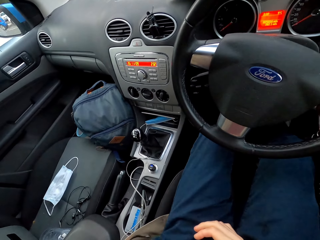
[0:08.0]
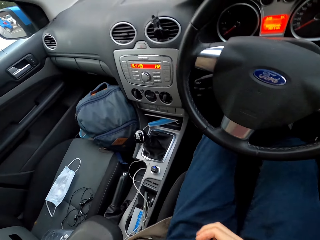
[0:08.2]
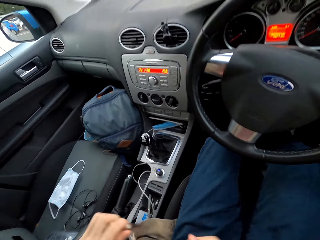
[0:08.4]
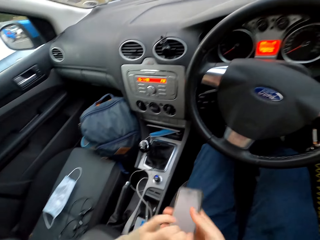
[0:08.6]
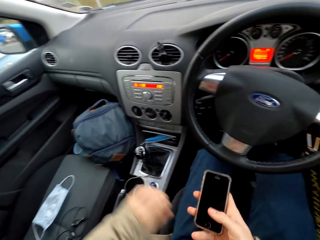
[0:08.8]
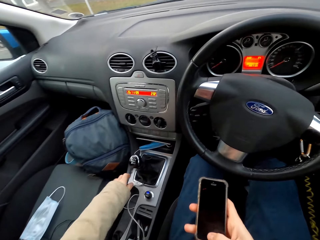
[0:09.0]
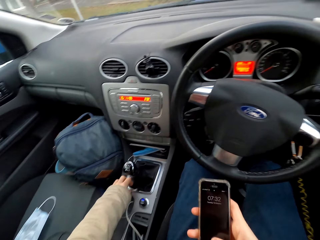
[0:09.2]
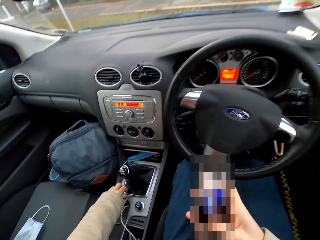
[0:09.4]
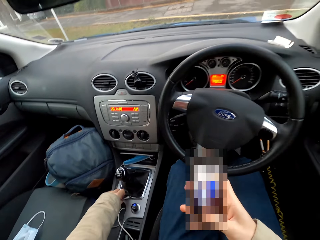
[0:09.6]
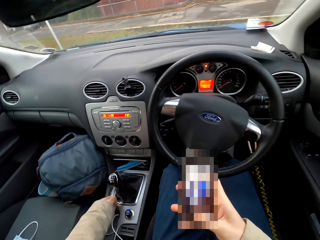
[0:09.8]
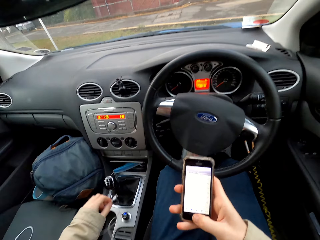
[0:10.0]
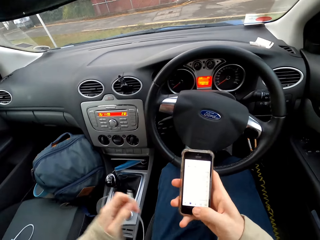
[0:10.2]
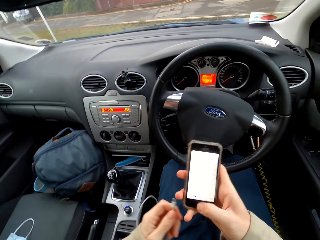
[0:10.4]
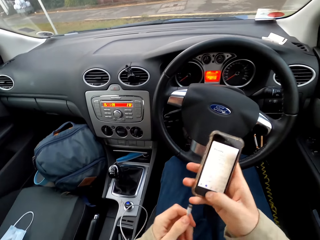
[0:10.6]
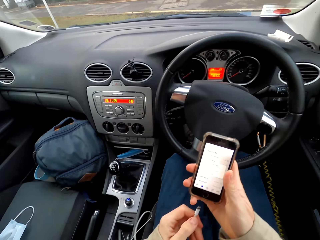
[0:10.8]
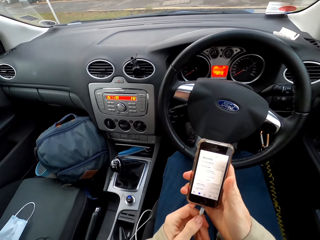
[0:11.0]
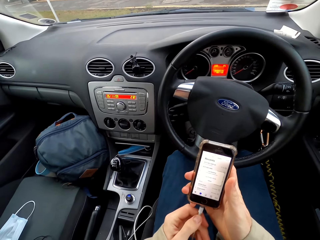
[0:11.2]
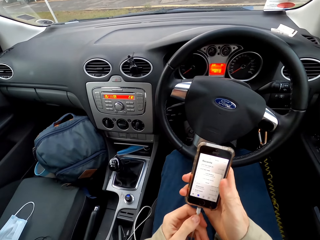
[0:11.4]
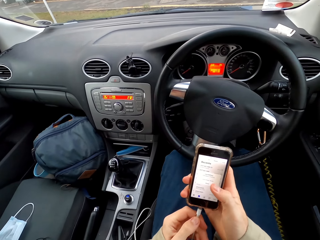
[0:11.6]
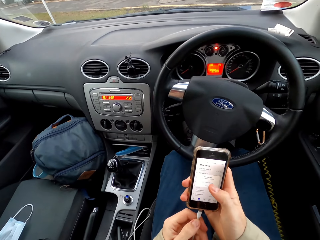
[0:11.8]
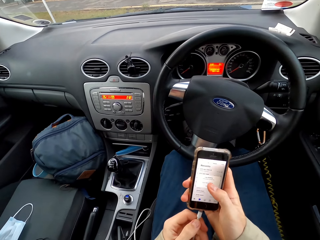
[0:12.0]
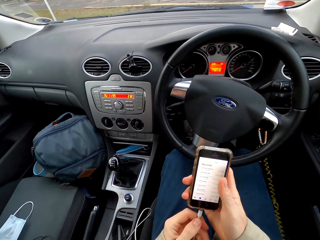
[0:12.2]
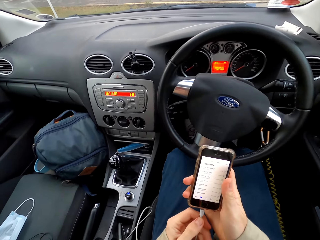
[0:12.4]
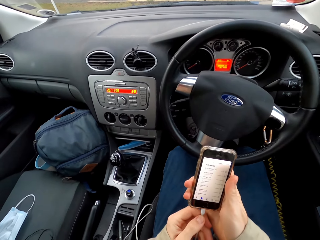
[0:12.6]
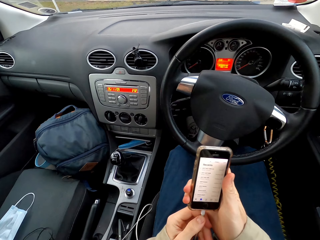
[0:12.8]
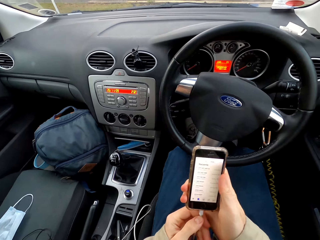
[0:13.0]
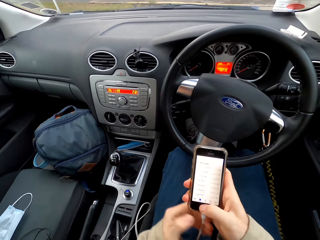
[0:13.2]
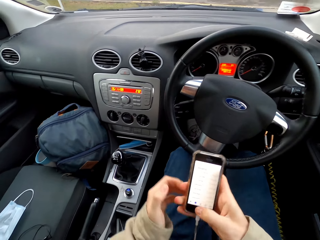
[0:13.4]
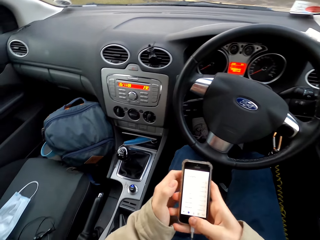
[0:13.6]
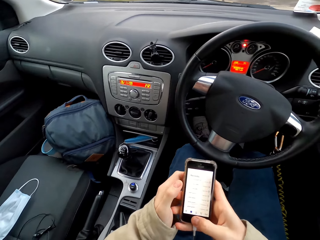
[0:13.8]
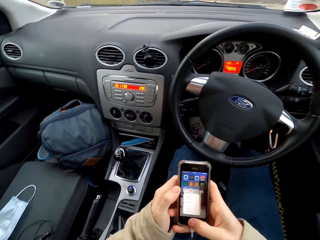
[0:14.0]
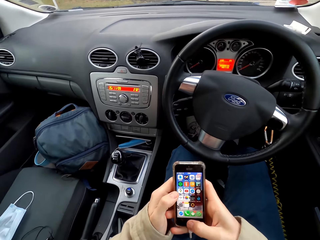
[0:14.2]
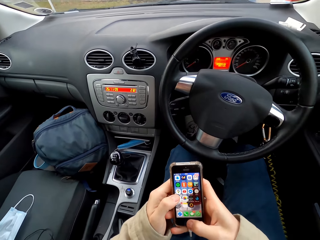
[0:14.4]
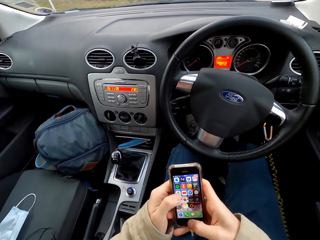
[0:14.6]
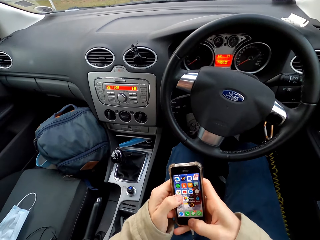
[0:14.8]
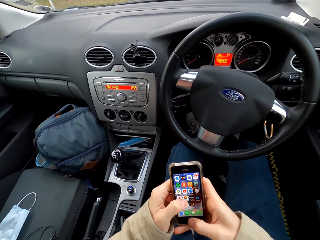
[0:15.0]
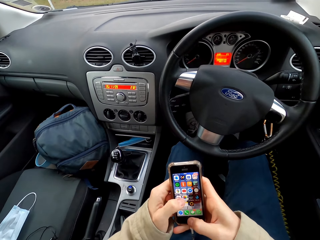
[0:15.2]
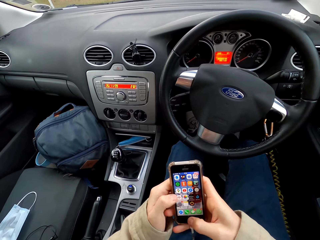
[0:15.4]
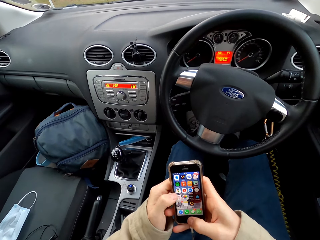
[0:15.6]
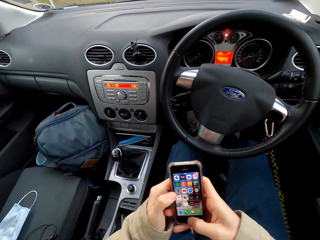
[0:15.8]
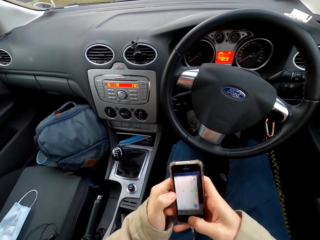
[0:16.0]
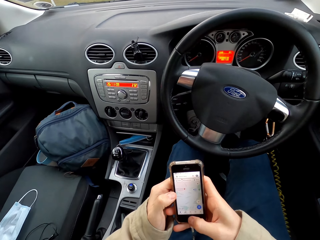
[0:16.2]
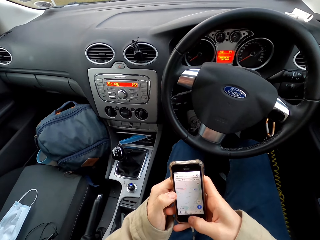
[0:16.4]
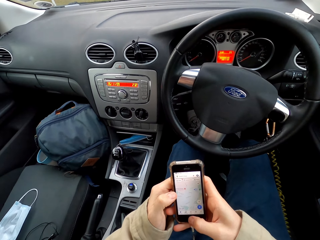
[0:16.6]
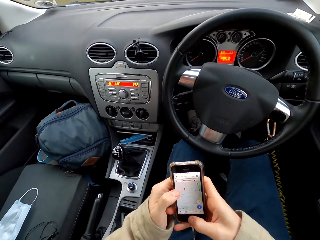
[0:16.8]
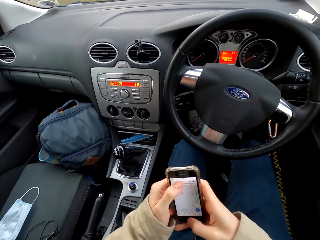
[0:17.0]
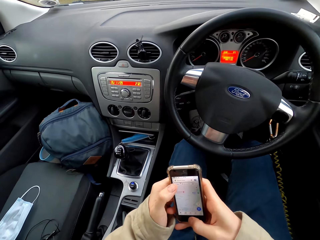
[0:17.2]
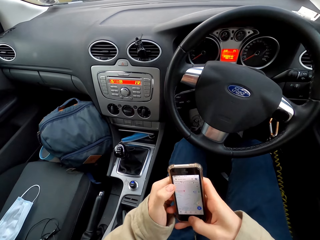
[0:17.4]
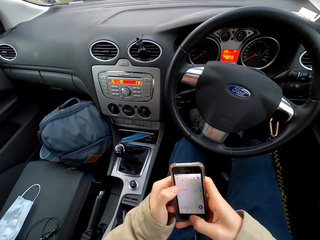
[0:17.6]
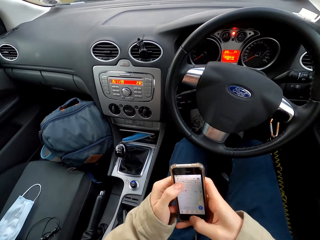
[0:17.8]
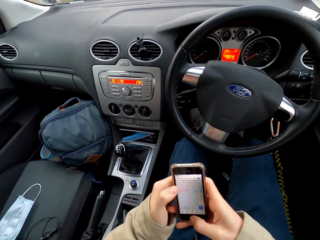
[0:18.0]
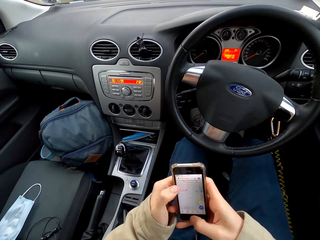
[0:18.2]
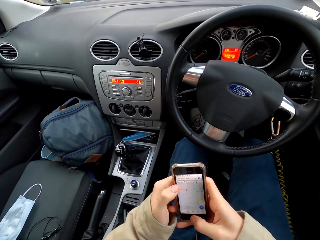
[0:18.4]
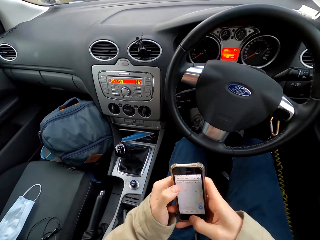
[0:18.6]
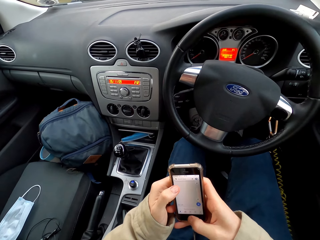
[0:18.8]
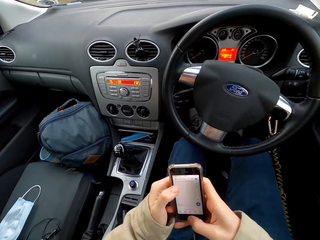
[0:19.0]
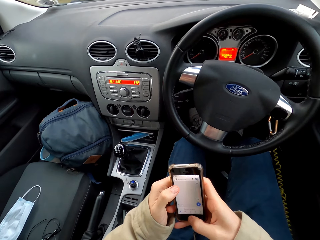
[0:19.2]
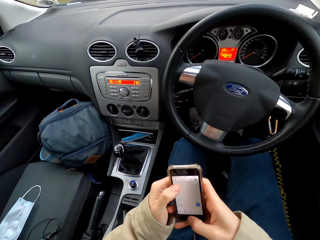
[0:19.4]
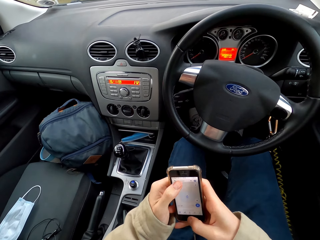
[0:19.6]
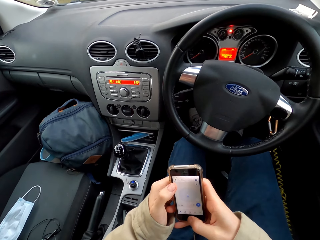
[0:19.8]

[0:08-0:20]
The camera wearer operates the mobile phone with his right hand. He picks up a charging cord from the car's gear compartment with his left hand. He connects the charging cord to the mobile phone with his left hand. He holds the phone with two hands. He operates the mobile phone with his left hand.

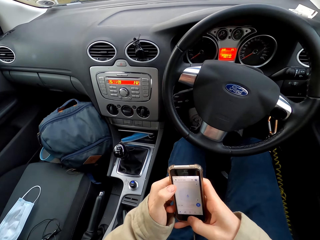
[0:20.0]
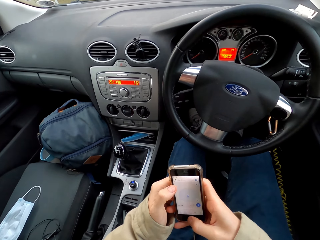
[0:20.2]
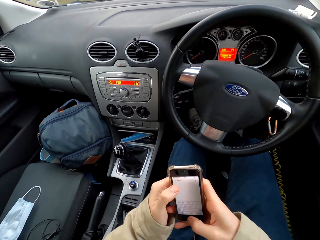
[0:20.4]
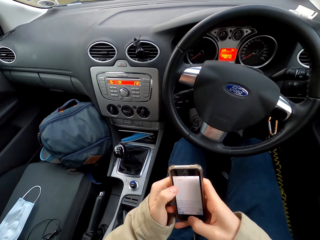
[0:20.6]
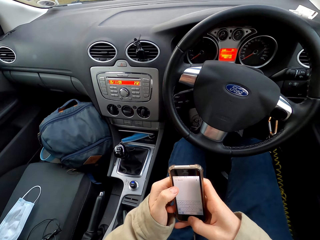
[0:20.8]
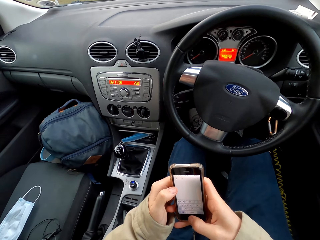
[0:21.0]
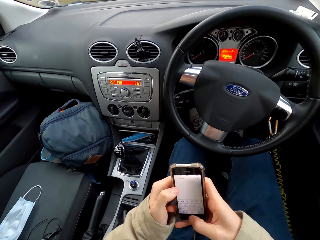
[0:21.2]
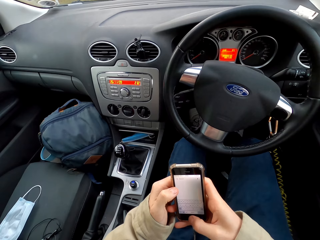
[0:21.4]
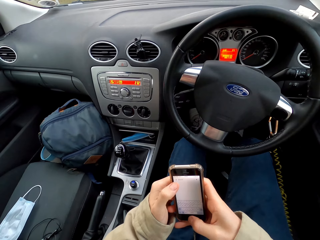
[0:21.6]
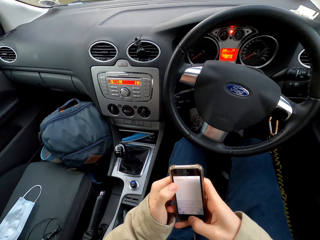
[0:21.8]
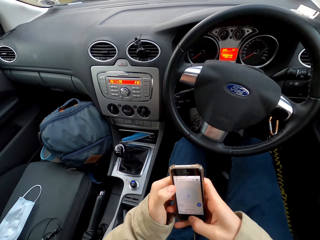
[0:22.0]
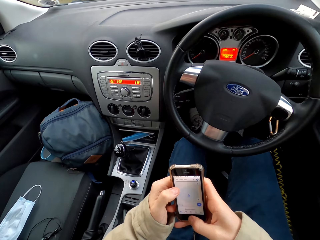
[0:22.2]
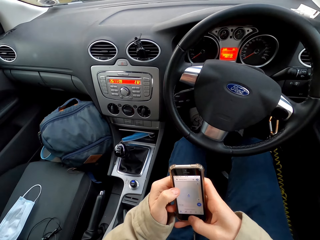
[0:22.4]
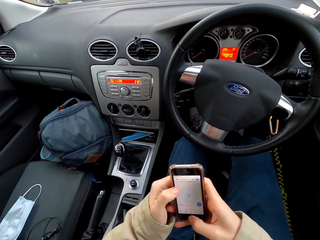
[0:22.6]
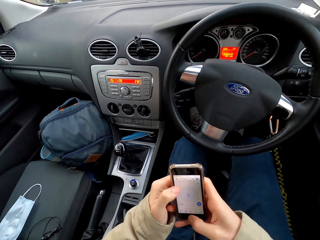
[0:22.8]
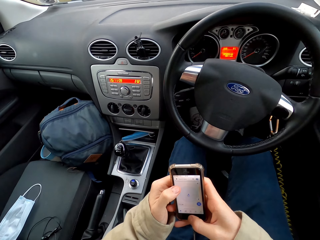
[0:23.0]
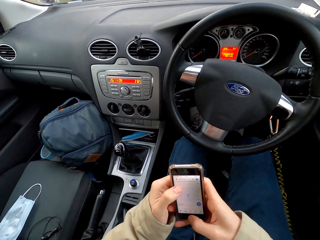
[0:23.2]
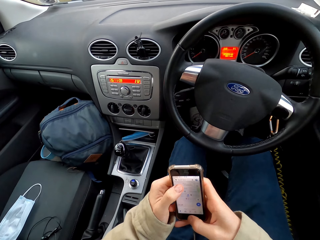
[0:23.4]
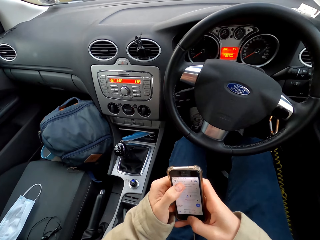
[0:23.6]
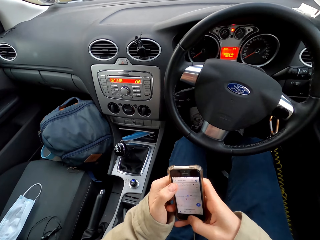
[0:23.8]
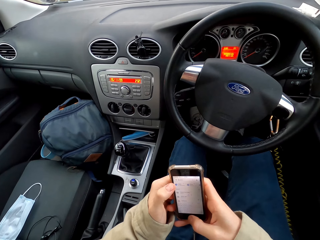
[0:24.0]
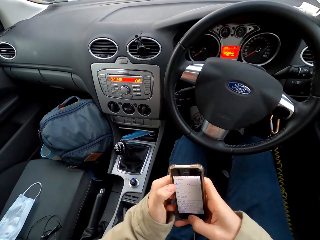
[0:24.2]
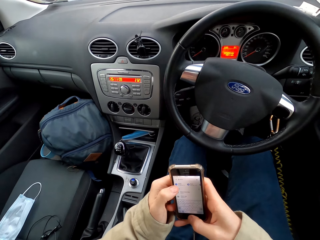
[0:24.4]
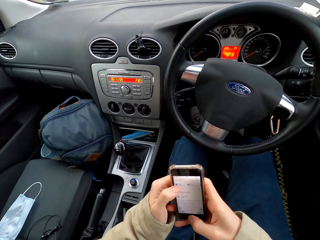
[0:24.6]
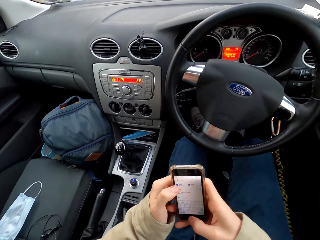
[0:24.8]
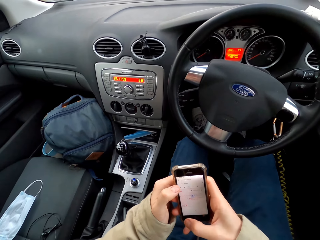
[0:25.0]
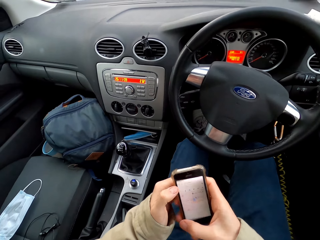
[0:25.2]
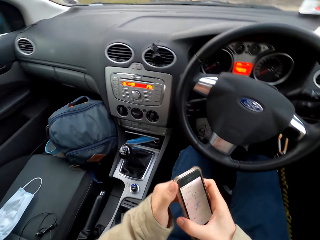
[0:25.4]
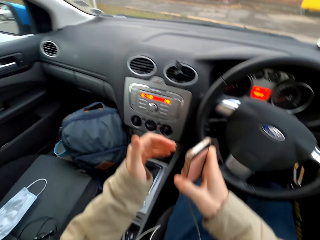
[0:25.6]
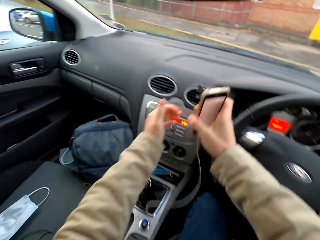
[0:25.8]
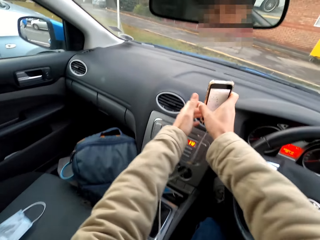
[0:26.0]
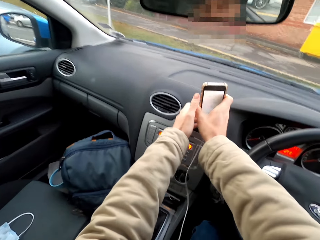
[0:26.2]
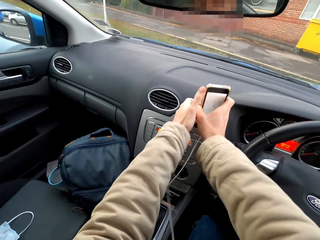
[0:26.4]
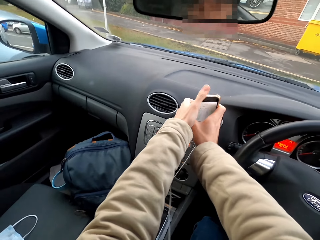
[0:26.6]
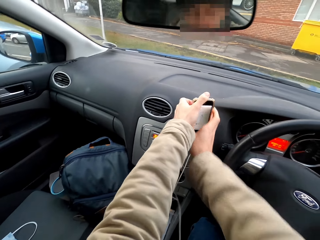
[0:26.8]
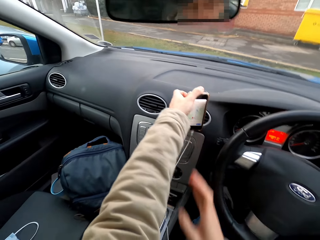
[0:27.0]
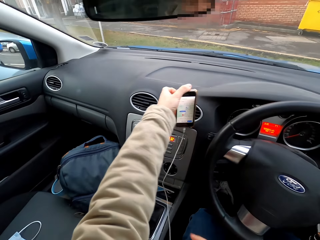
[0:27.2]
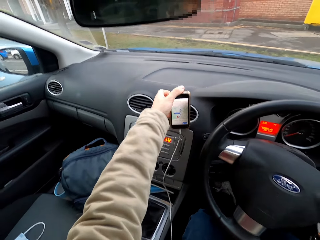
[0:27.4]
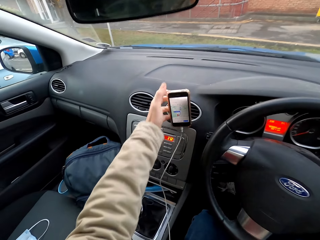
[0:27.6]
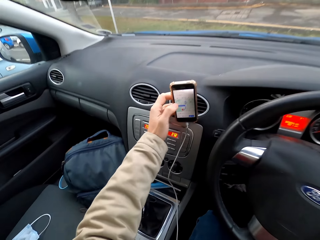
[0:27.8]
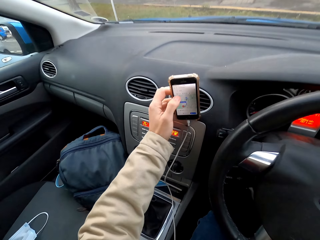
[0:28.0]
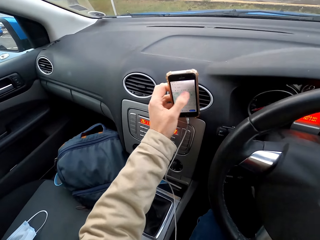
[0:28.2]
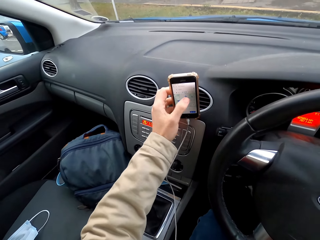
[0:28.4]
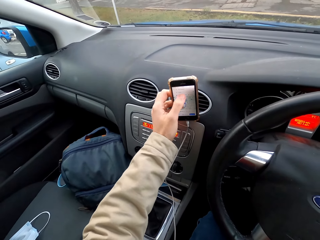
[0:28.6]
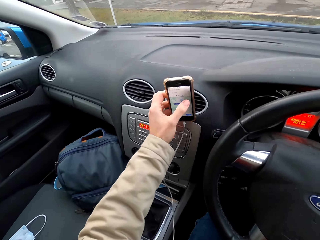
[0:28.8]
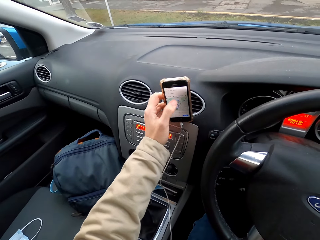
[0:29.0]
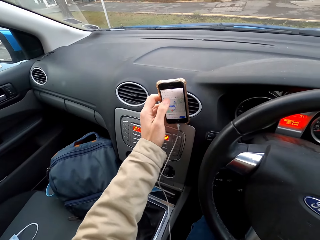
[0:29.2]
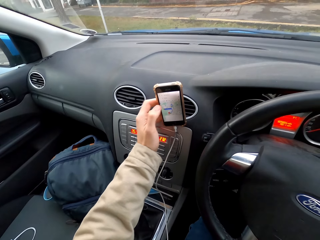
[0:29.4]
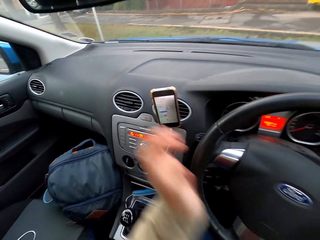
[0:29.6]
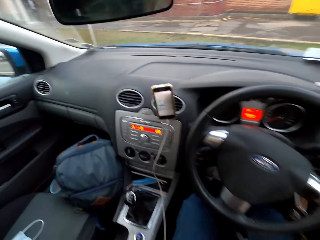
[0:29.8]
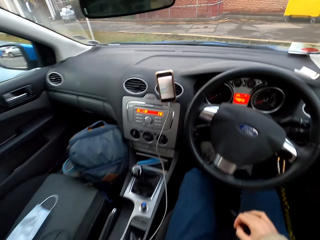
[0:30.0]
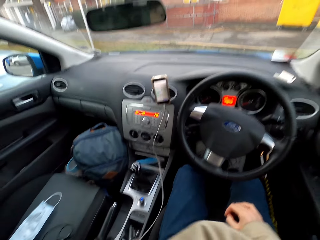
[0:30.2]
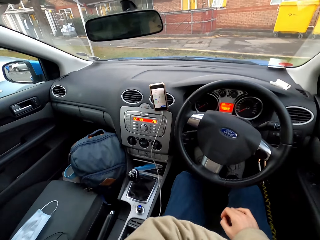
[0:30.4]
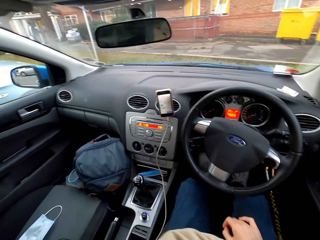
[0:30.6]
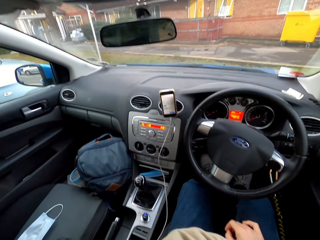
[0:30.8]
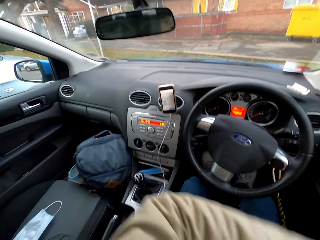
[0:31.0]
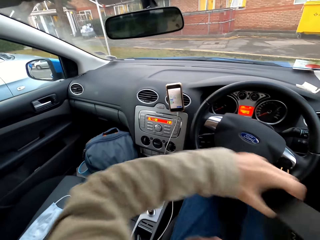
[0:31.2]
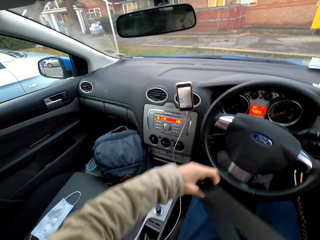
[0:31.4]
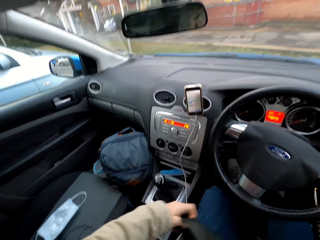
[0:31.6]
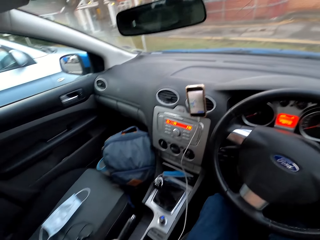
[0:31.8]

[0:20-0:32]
The camera wearer puts the mobile phone on a mobile phone holder on an air vent with both hands. He operates the mobile phone with his left hand. He ties the belt of the car. He pulls the seat belt with his left hand.
